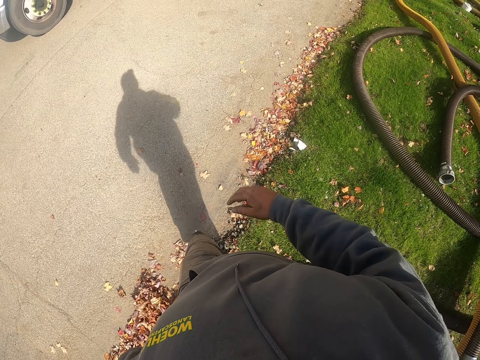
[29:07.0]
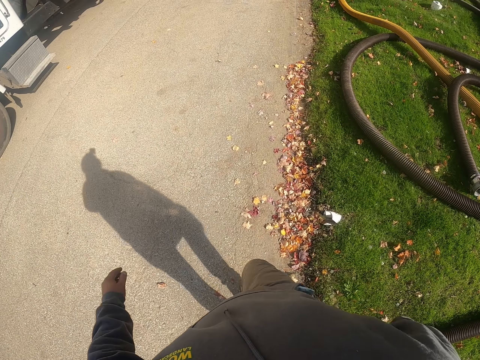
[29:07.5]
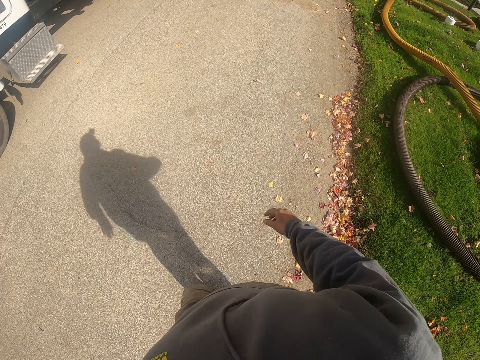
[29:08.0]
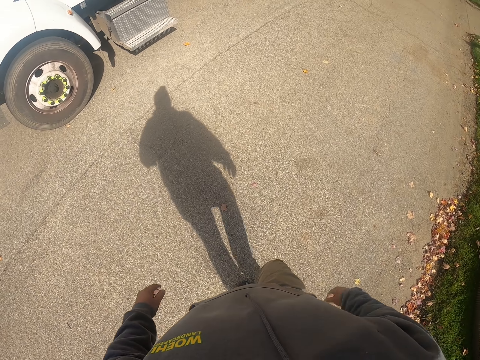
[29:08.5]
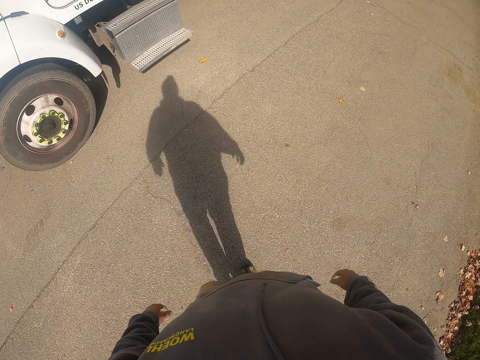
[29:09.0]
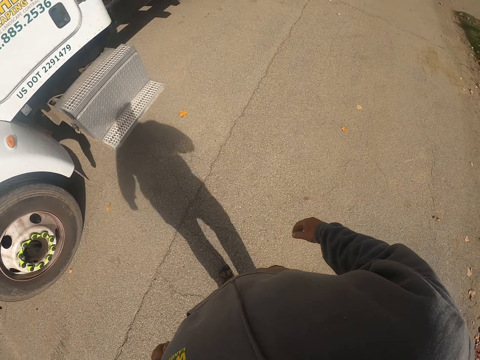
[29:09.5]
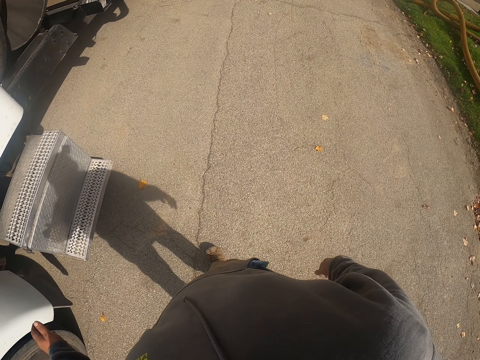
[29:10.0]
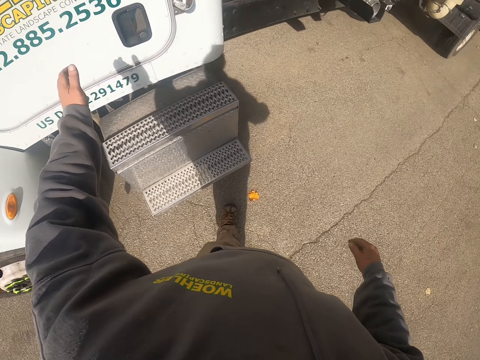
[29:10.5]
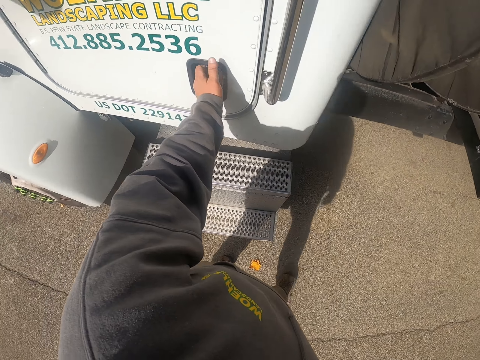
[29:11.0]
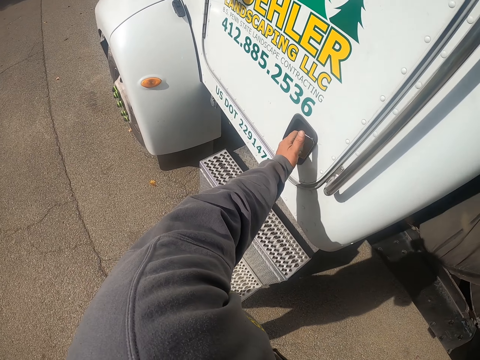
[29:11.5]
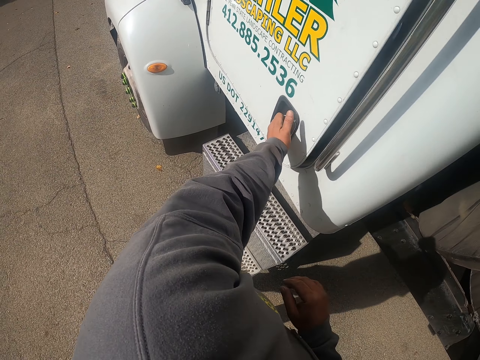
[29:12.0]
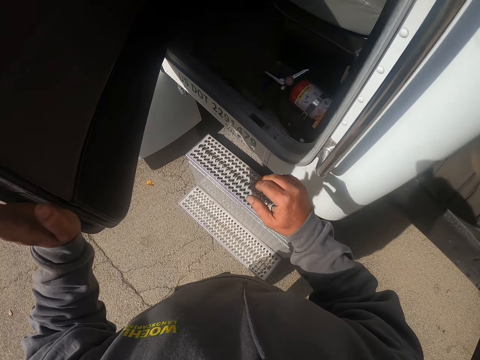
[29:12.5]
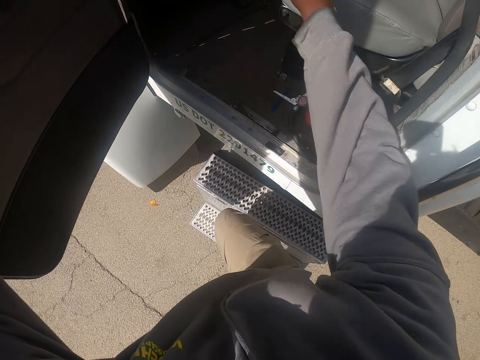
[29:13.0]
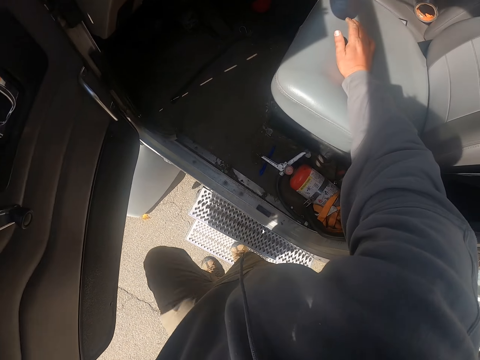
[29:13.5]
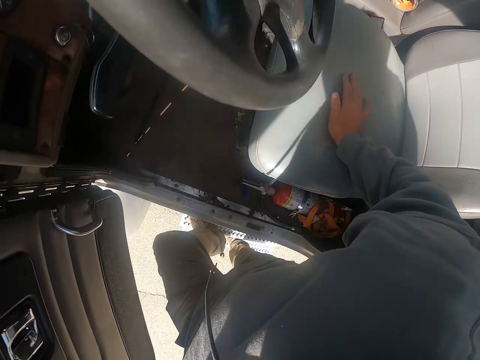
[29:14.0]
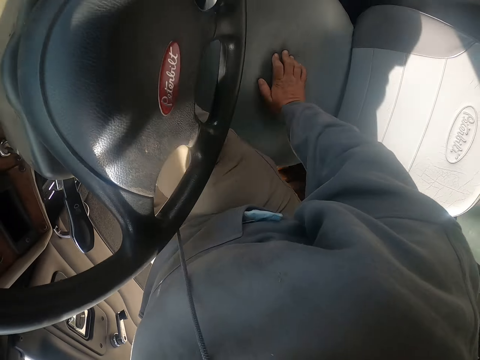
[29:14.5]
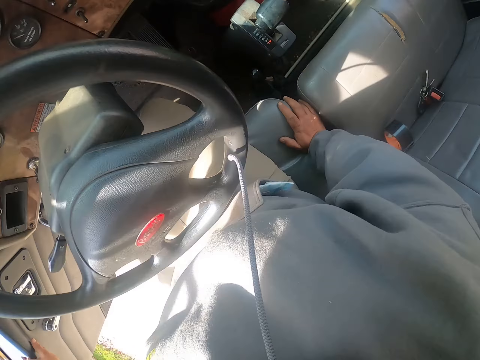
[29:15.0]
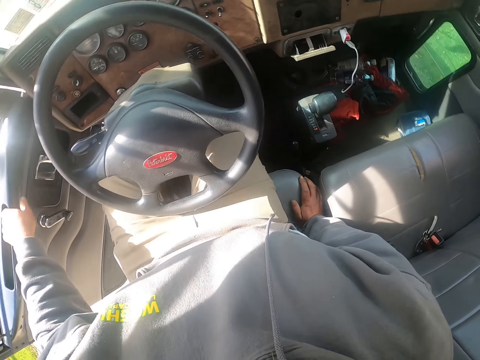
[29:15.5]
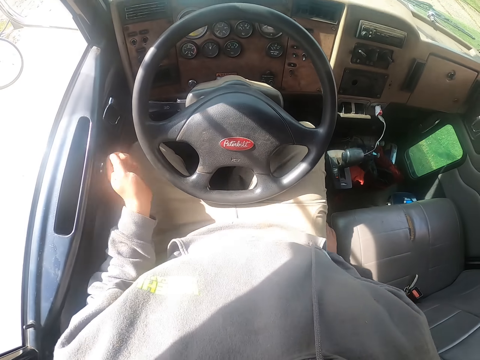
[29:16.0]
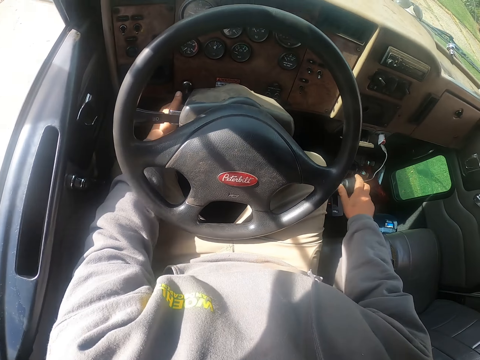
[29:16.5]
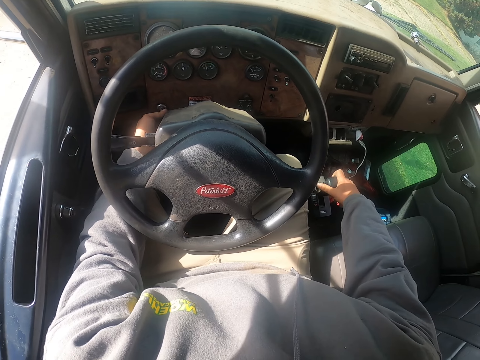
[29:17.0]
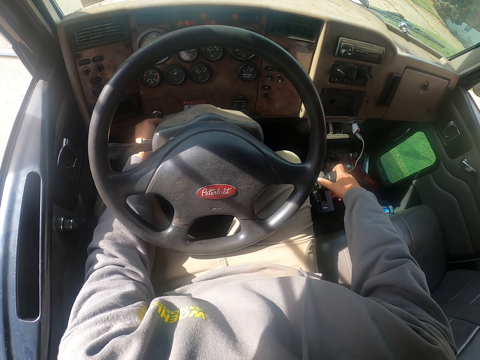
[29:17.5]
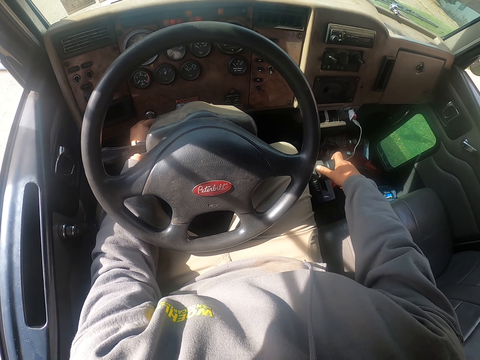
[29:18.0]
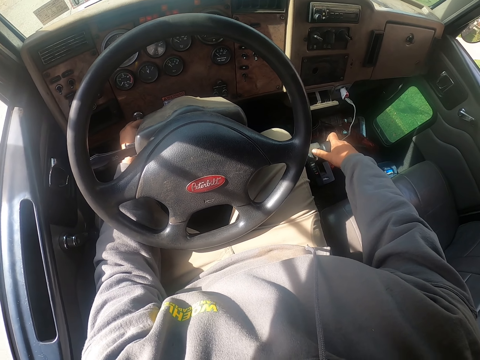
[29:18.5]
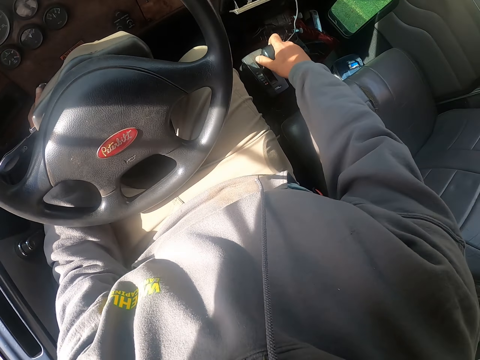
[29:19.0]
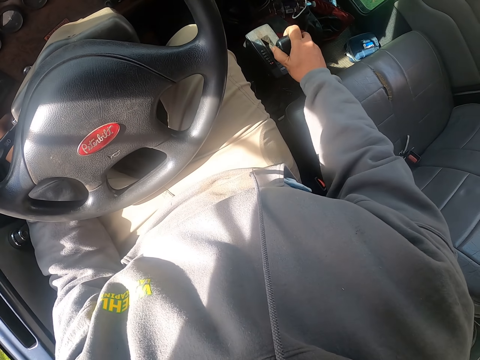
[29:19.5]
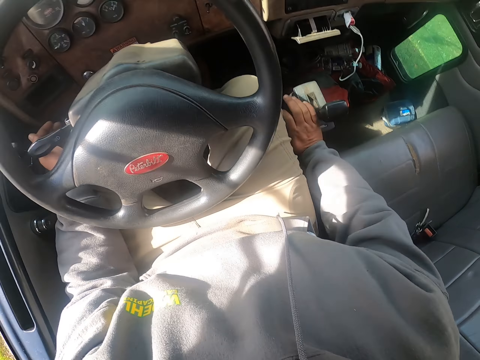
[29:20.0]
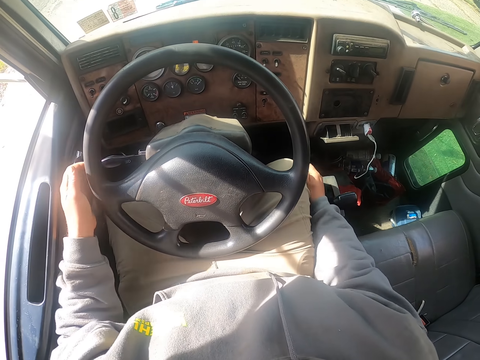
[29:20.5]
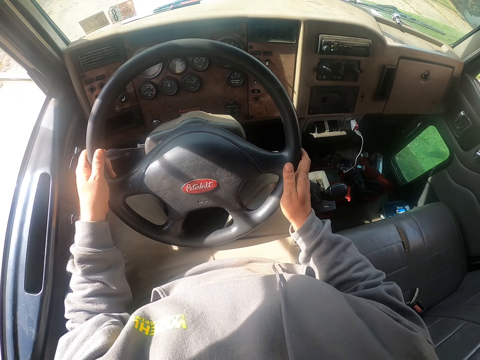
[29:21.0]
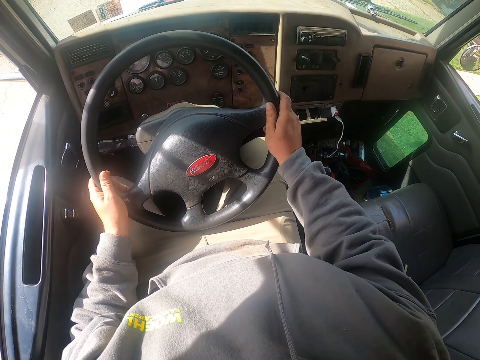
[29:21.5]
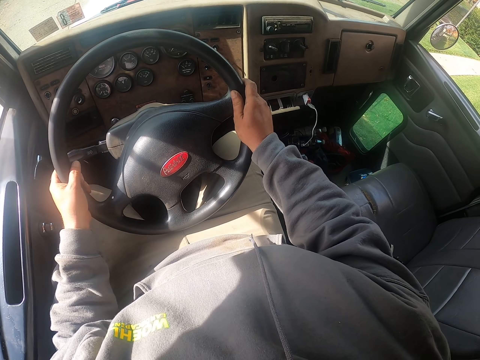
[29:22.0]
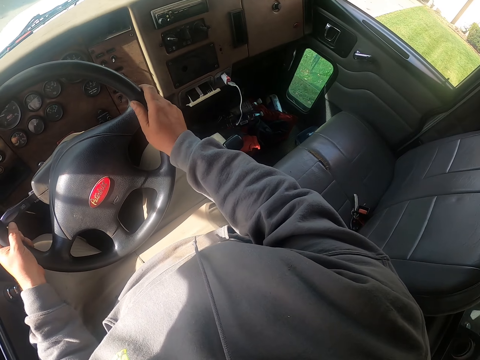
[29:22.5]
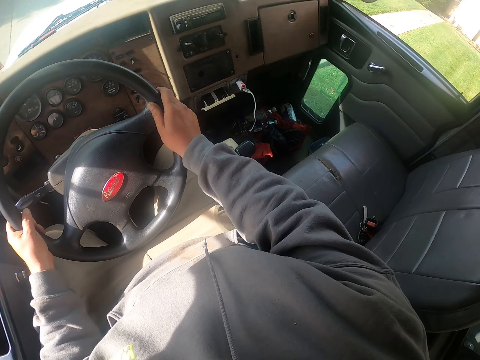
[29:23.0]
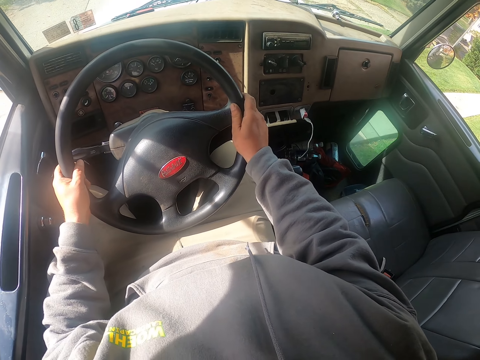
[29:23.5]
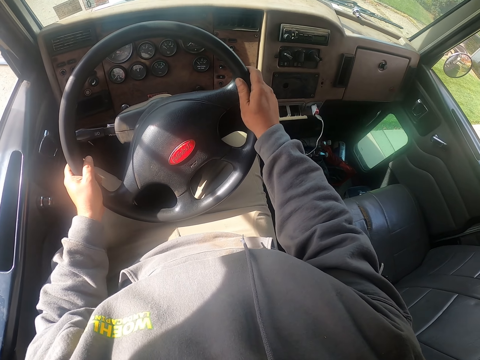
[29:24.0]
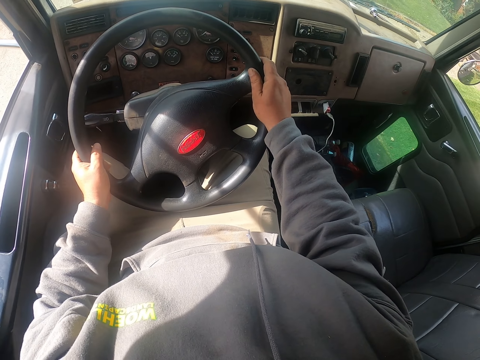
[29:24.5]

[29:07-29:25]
The camera wearer walks to a vehicle. They open the door of the truck. They get in the truck. They switch on the truck. They move the gear. They drive the truck.

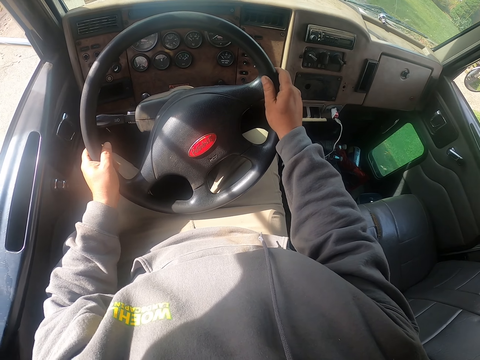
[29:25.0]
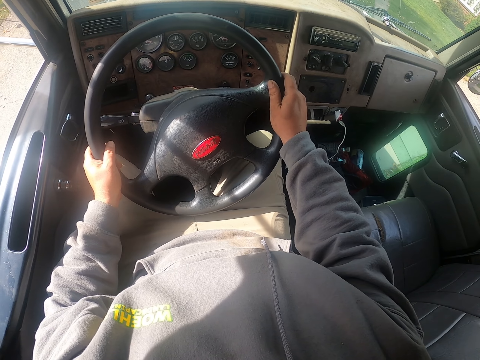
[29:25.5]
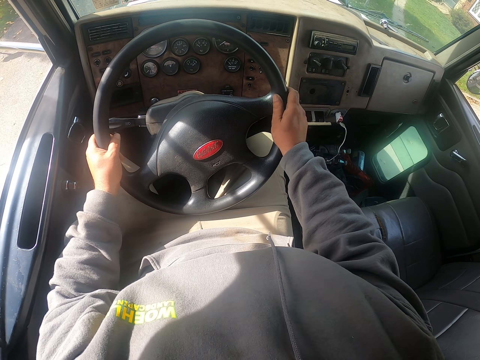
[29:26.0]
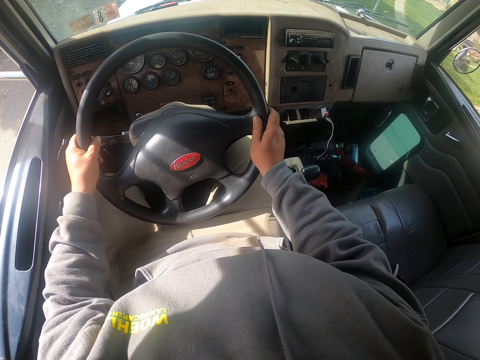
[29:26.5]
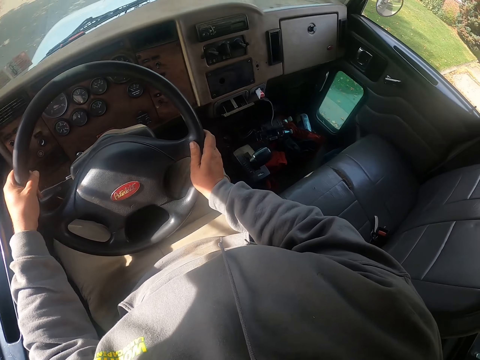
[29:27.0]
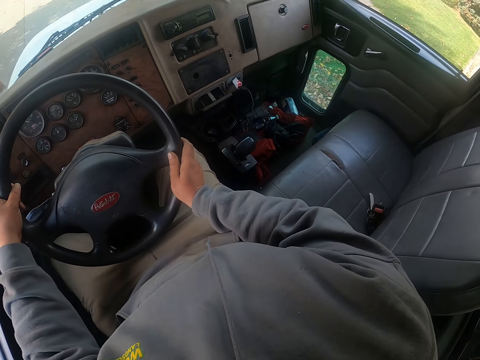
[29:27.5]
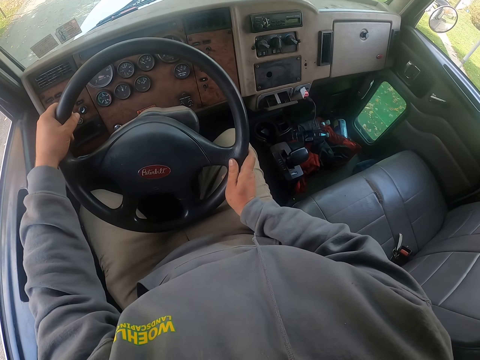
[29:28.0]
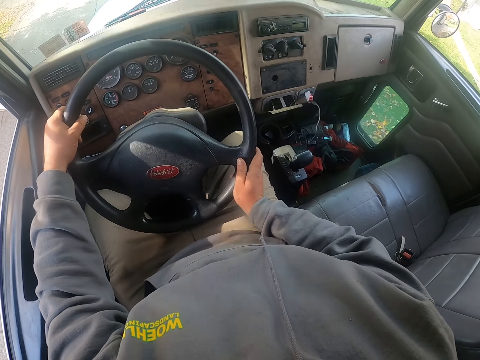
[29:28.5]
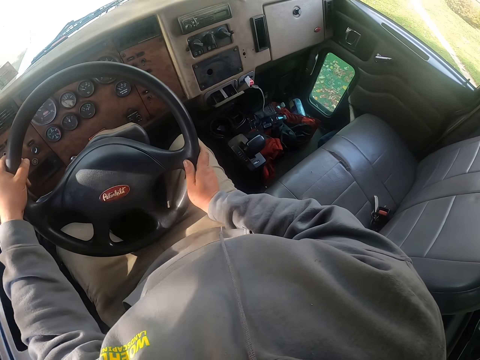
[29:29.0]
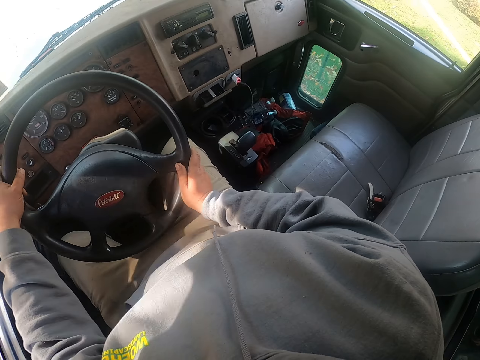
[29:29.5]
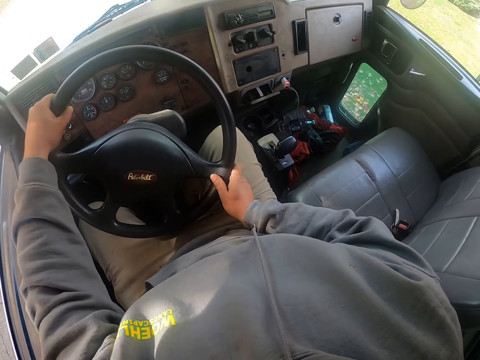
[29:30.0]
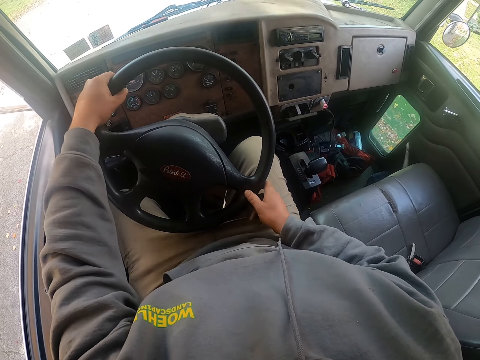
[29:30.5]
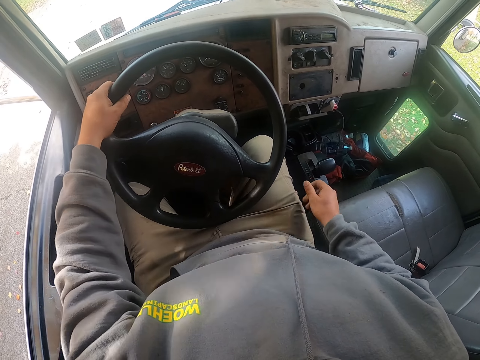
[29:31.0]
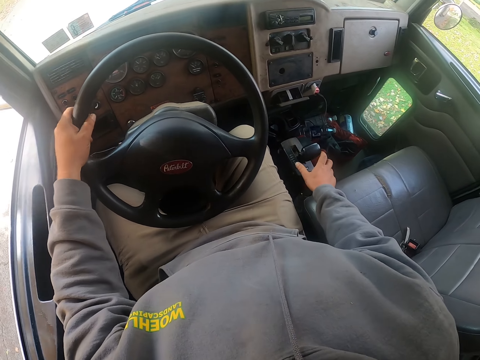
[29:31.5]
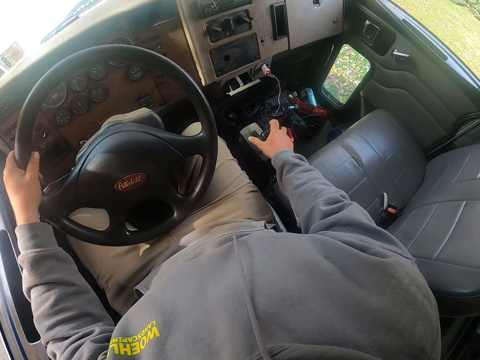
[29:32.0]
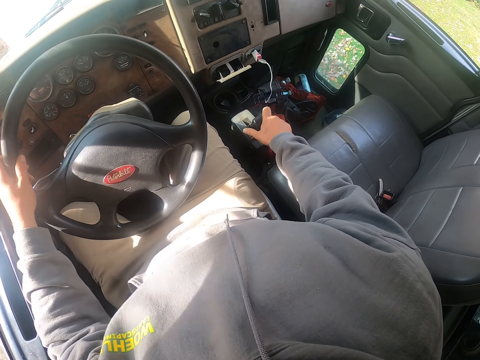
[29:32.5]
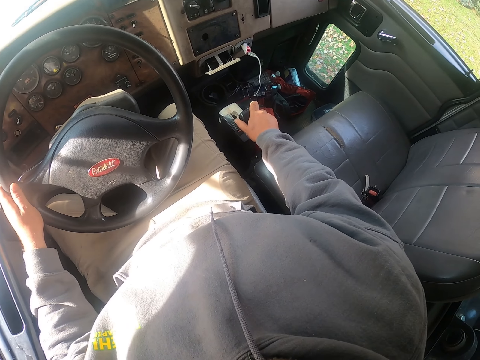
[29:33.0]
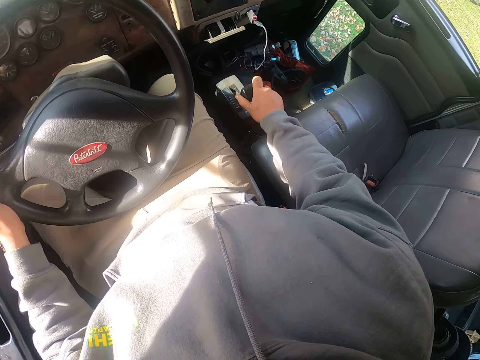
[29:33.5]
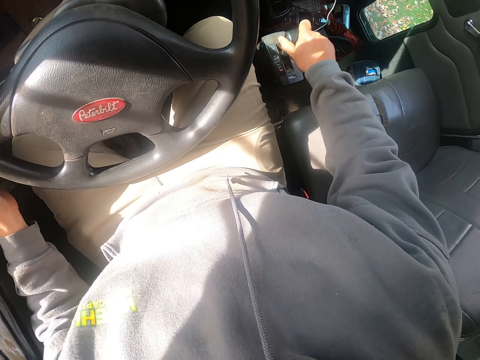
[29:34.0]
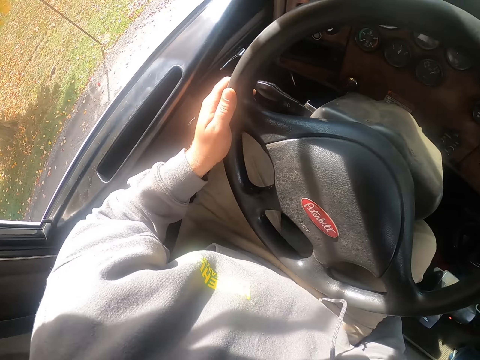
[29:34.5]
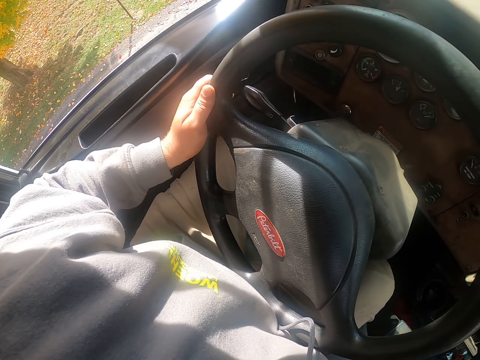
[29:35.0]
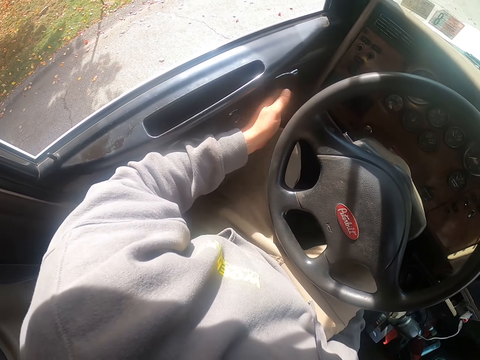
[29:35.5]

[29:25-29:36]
The camera wearer puts a hand on the gear. They move the gear.
